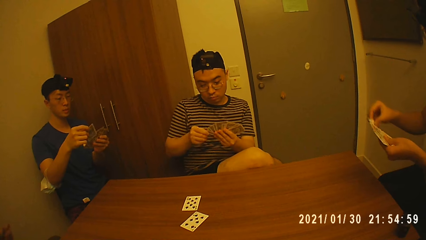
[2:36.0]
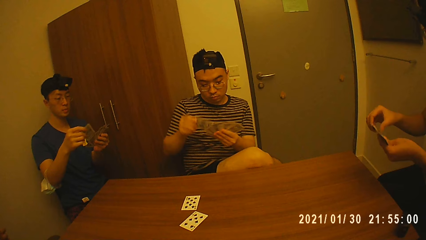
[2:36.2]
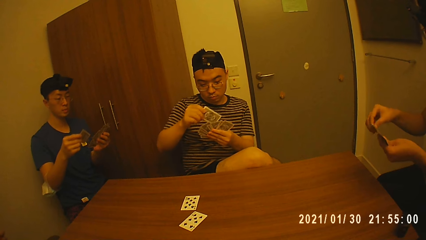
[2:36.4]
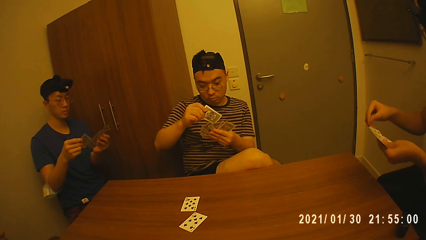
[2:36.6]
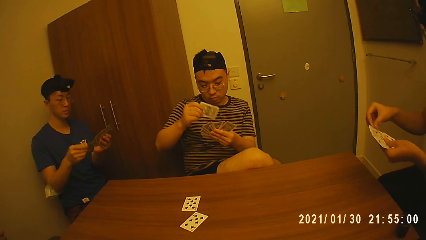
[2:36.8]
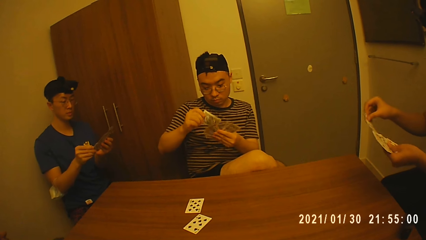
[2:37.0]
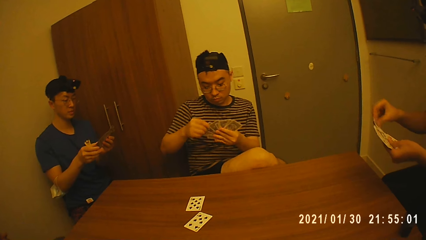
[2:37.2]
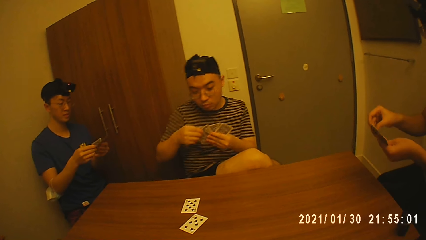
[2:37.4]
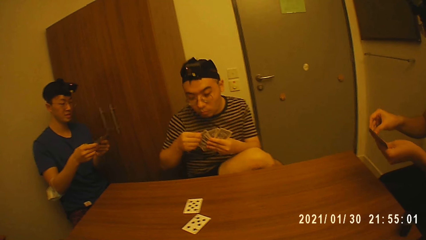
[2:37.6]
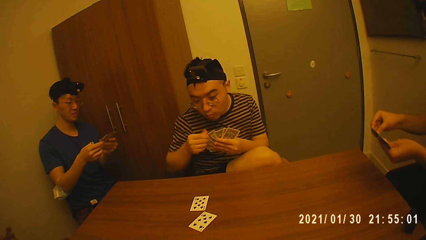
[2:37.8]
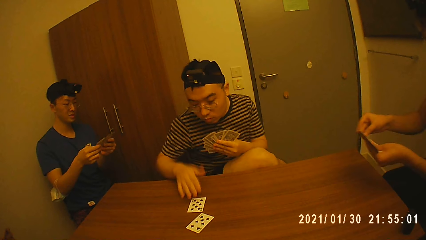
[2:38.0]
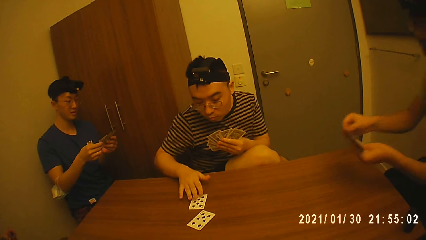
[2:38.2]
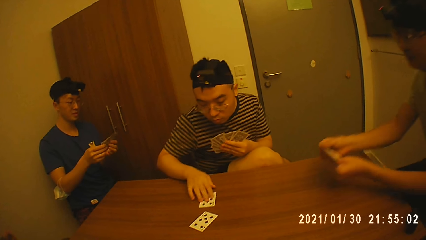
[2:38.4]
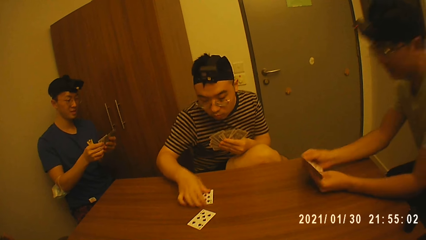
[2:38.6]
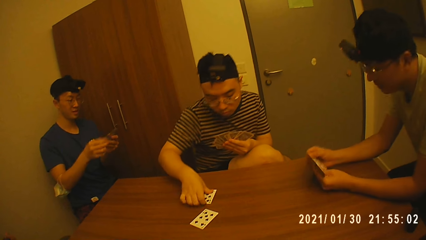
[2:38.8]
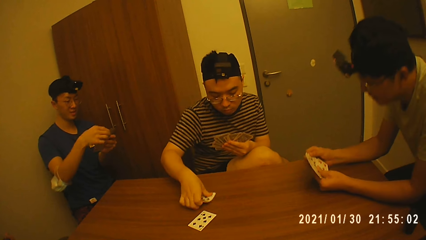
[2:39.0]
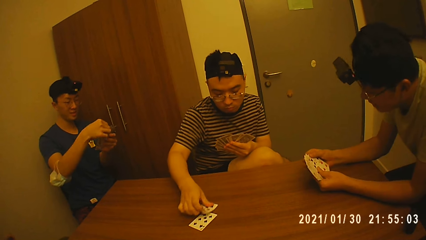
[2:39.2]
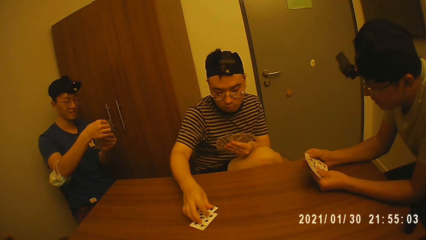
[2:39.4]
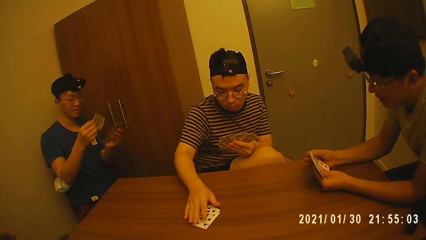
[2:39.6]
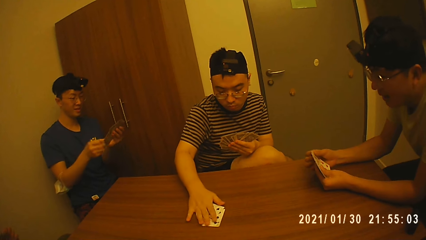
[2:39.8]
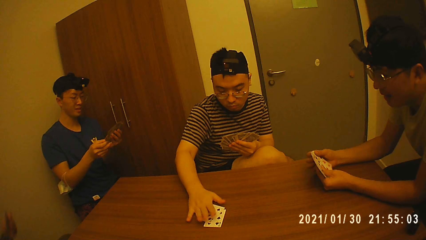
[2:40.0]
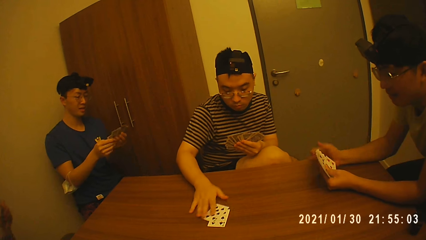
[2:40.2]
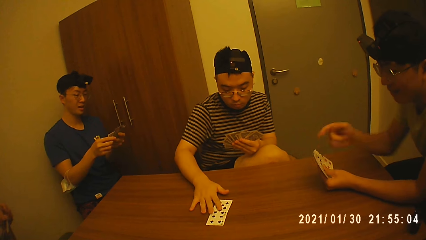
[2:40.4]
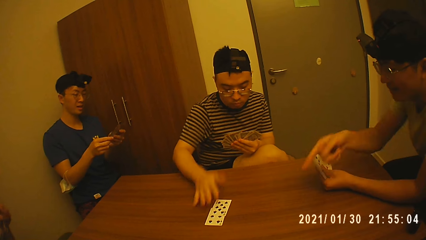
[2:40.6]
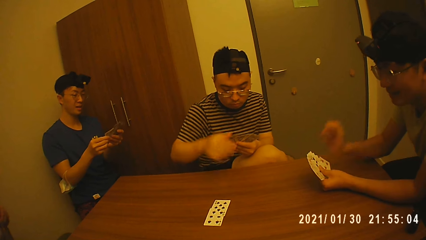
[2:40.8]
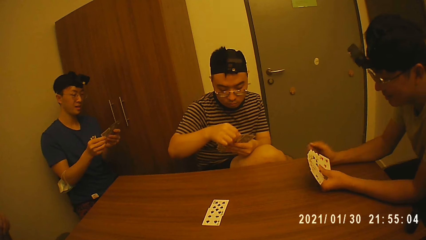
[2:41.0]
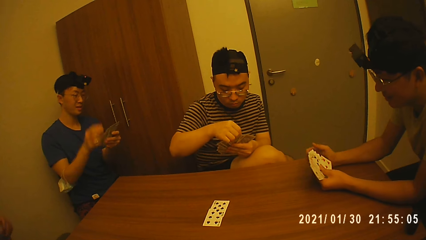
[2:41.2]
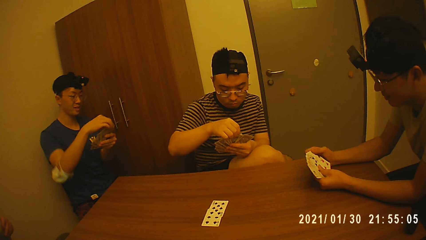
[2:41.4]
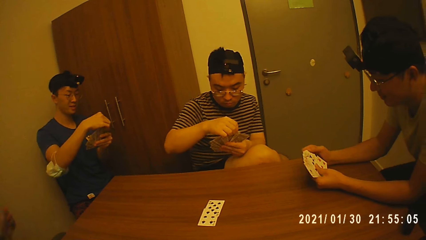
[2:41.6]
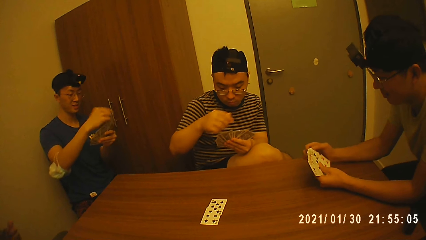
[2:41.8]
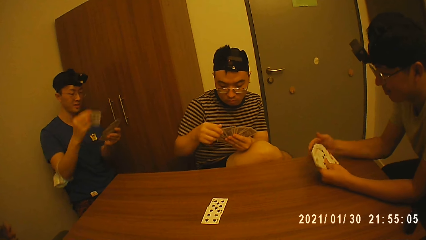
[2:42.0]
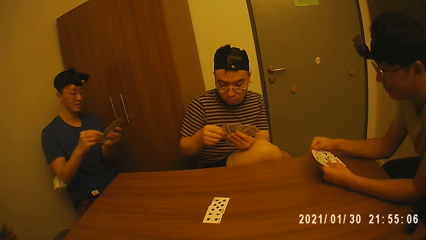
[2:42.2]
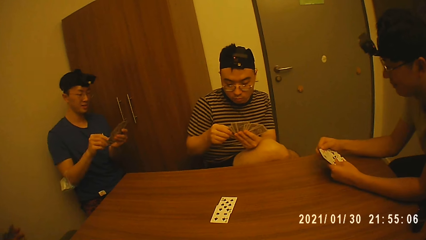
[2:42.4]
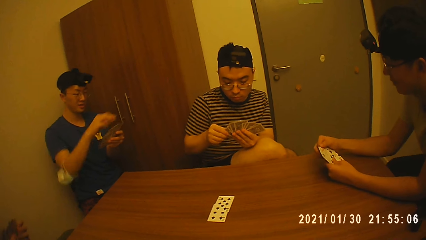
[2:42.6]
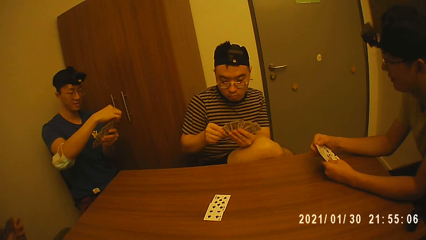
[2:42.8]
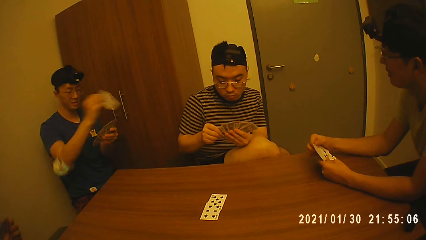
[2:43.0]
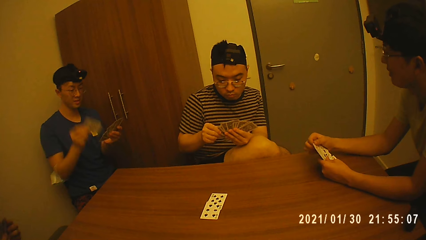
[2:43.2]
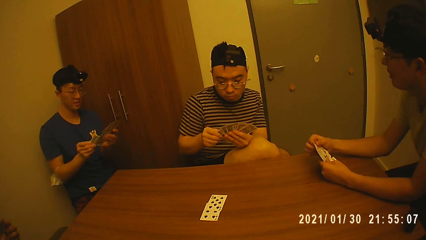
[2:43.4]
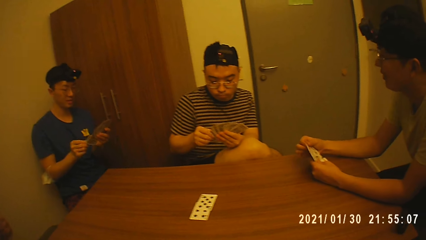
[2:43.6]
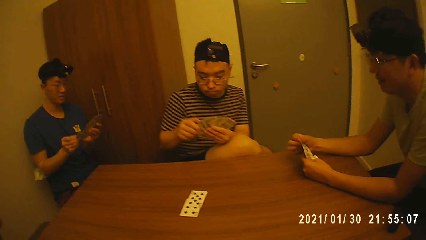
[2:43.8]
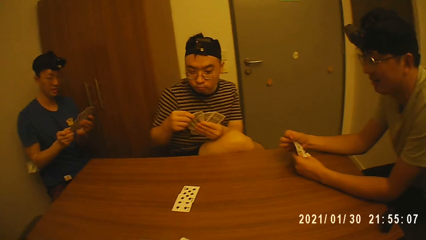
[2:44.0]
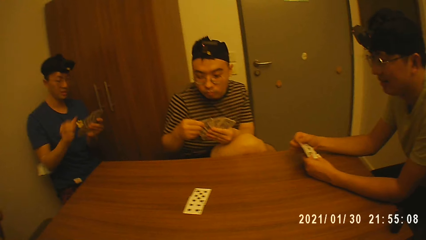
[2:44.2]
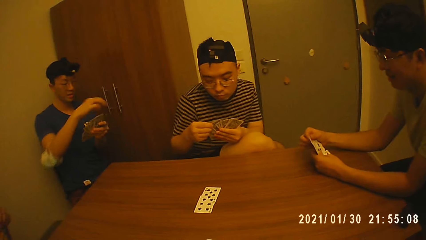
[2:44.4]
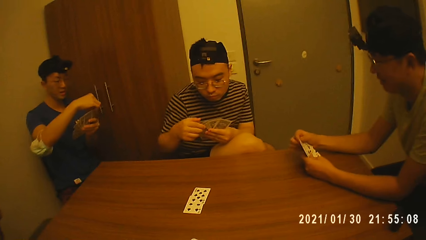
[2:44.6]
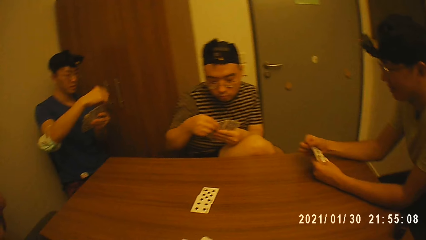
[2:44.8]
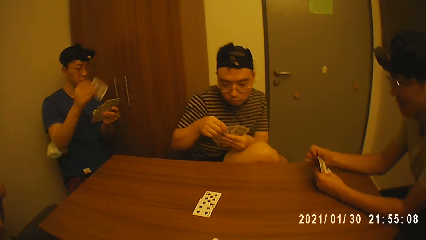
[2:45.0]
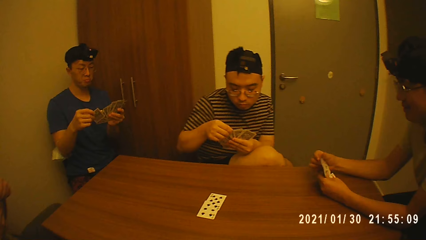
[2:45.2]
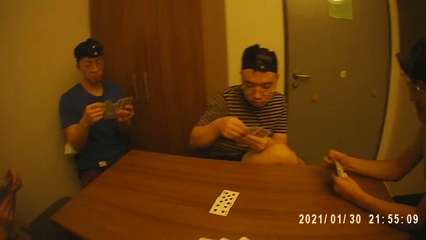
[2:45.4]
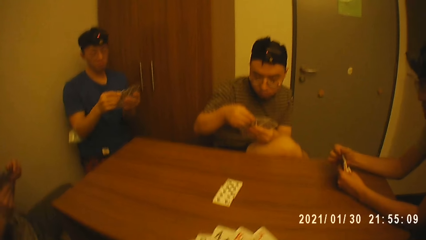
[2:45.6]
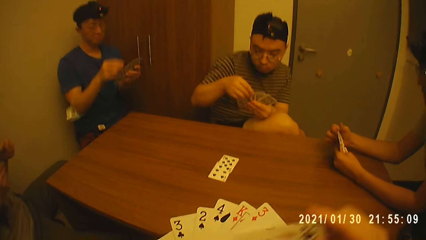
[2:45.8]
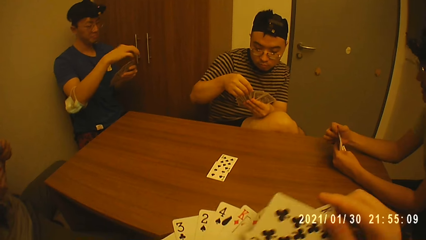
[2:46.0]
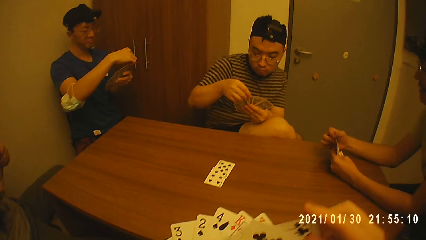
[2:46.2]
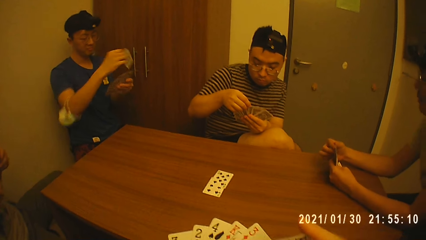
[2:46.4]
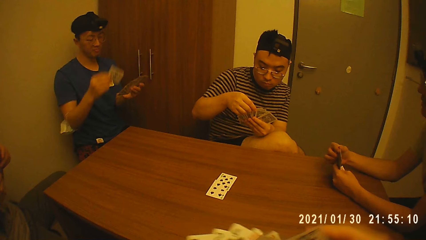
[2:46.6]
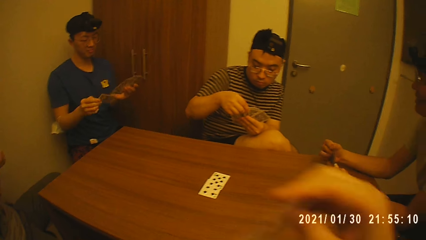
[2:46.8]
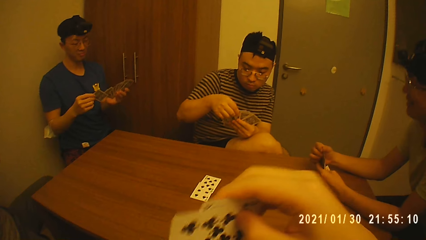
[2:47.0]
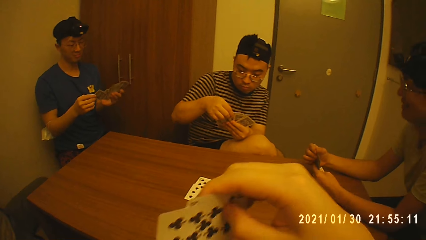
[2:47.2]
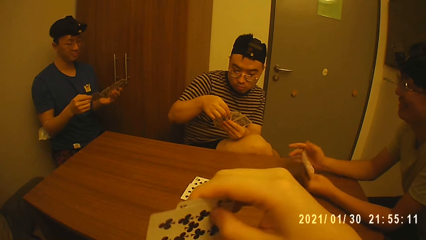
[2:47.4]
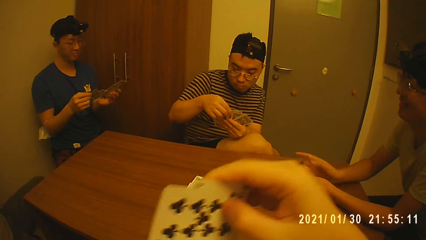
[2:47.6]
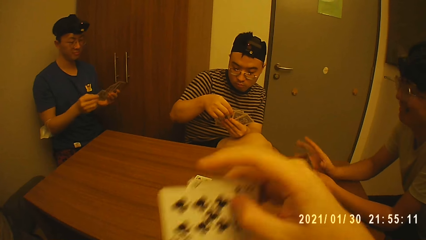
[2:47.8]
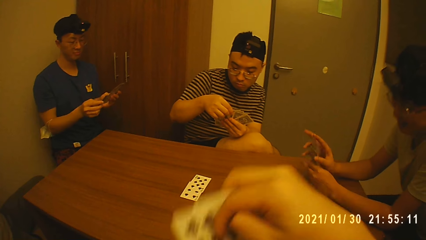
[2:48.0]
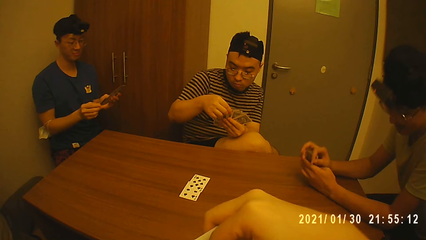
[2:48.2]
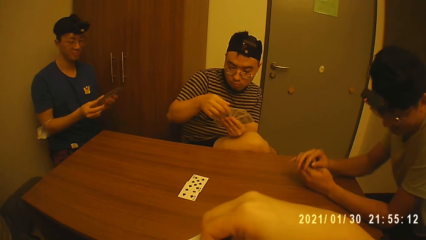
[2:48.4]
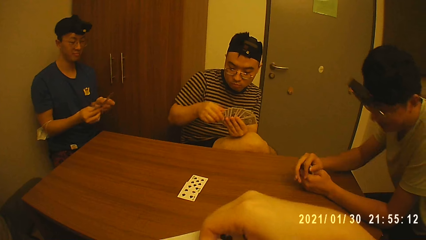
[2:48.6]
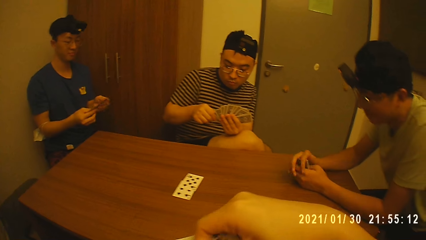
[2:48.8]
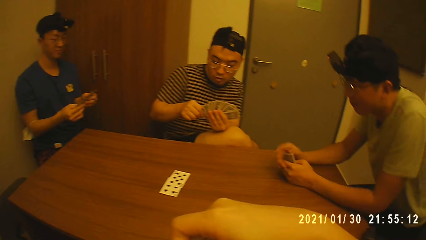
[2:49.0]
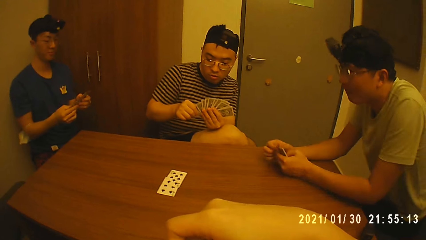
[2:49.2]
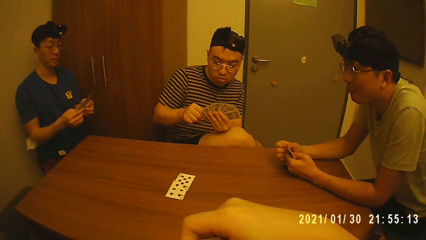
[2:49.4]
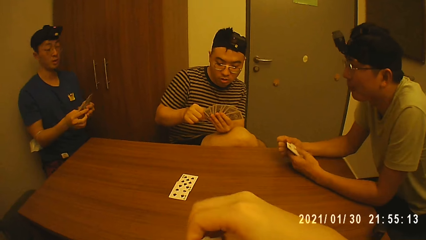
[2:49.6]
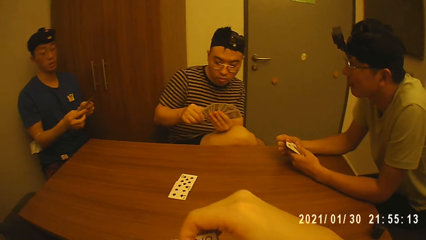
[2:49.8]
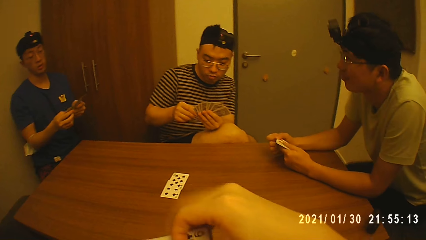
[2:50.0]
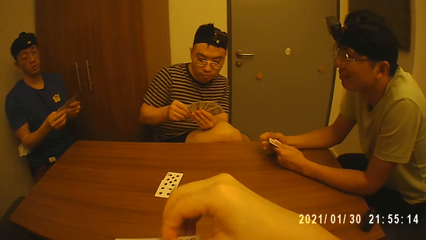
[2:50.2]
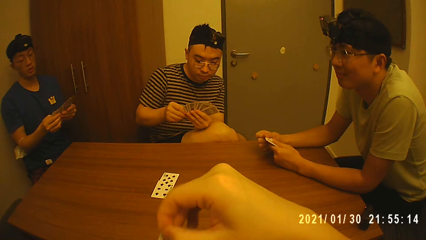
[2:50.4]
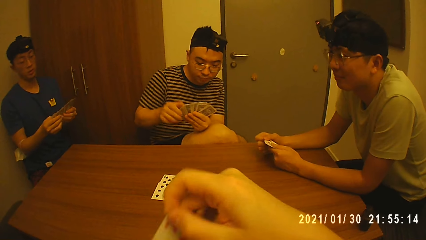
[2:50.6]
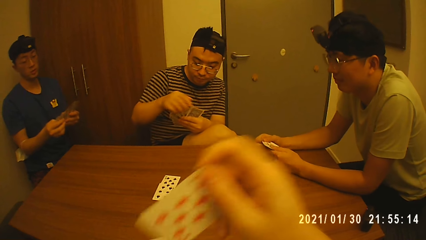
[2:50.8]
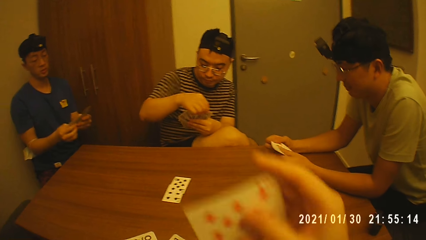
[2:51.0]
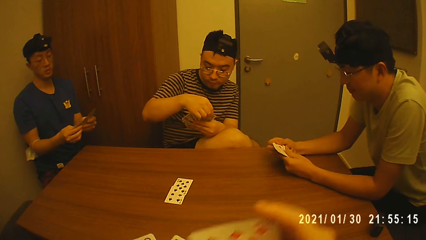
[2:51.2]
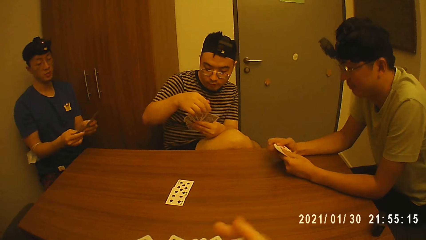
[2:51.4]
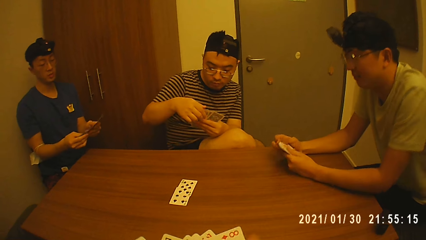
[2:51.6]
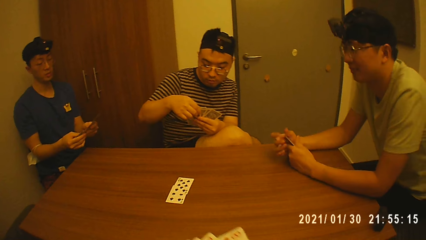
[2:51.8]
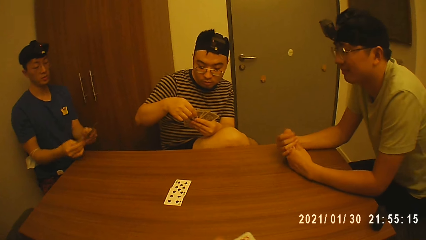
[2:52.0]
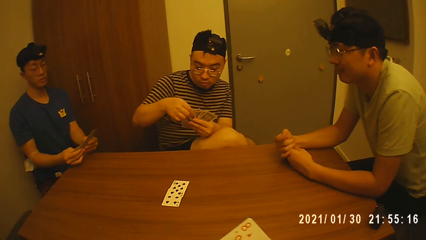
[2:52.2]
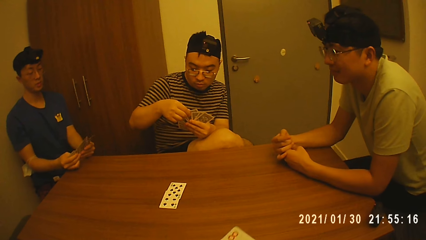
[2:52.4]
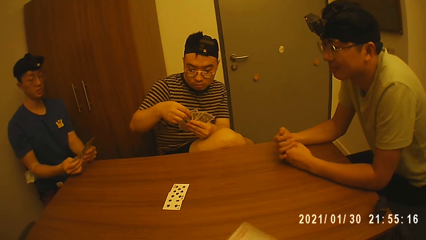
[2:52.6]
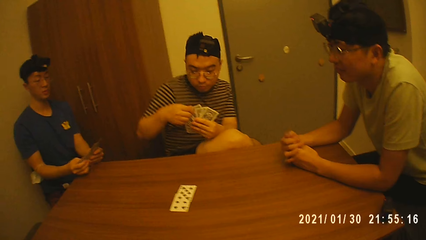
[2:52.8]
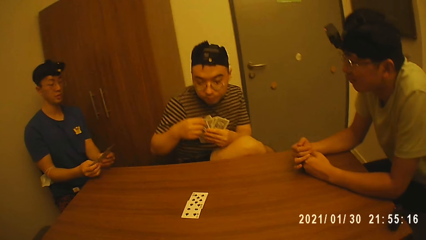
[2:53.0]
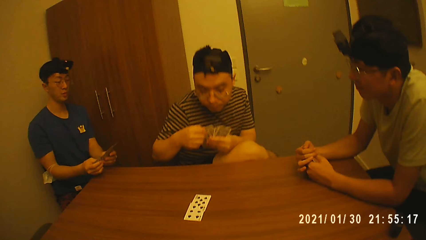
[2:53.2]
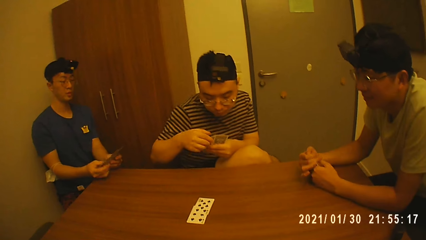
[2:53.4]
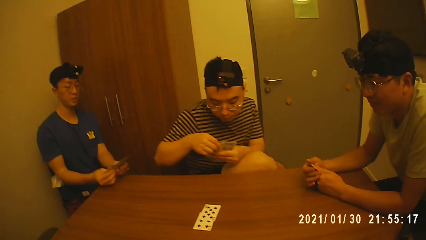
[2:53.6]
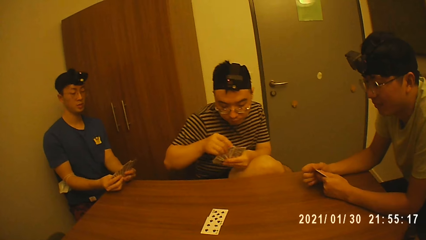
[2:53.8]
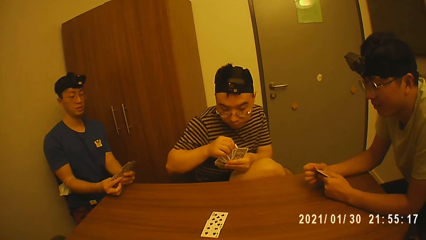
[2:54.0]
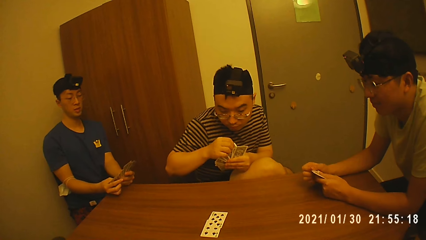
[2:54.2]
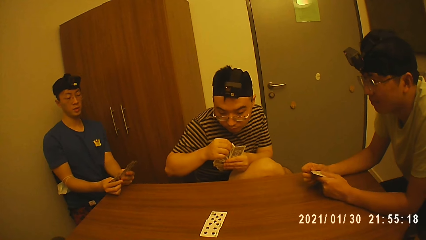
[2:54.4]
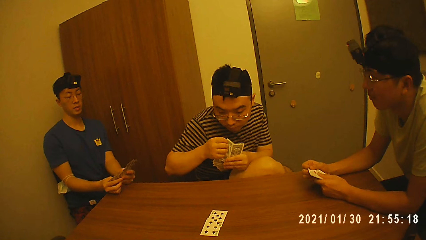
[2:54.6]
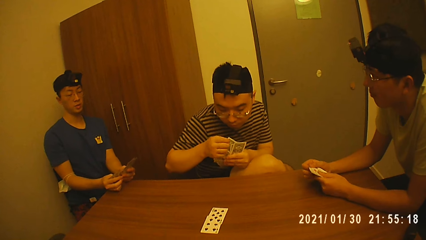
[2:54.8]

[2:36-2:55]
A man checks the card. The man places the card on the card on the table.
